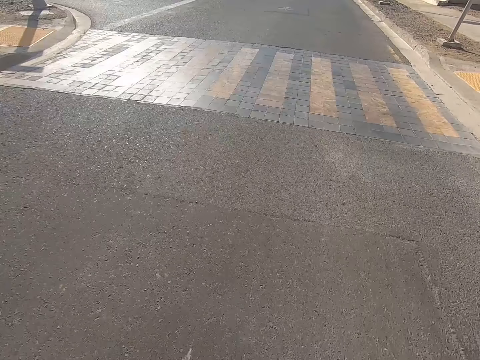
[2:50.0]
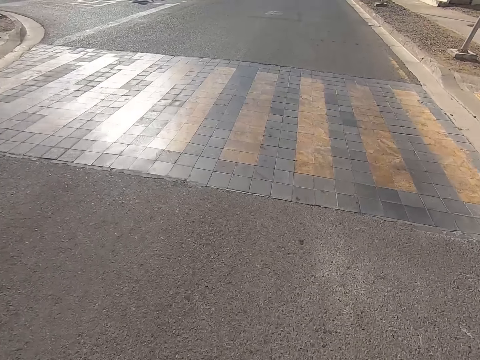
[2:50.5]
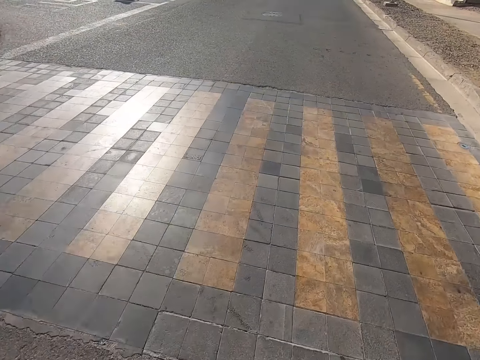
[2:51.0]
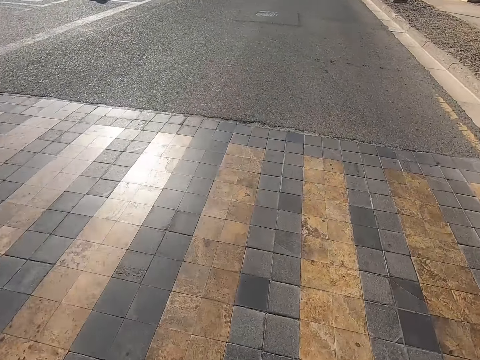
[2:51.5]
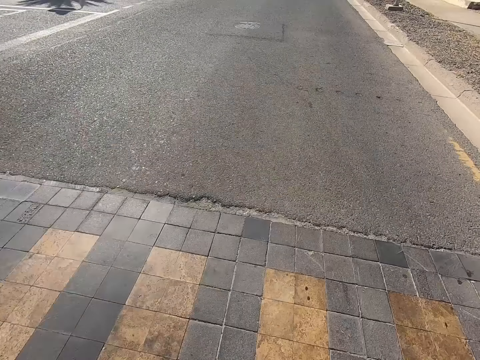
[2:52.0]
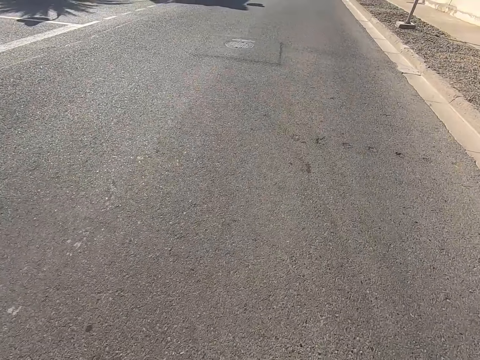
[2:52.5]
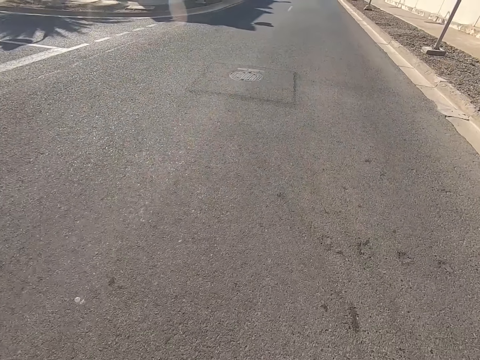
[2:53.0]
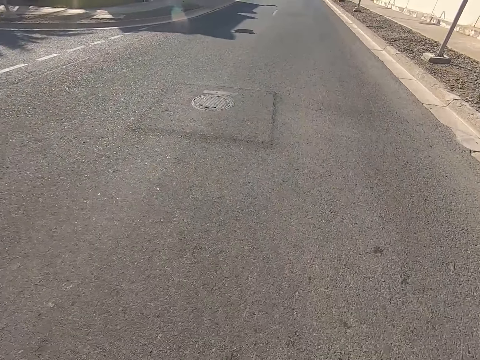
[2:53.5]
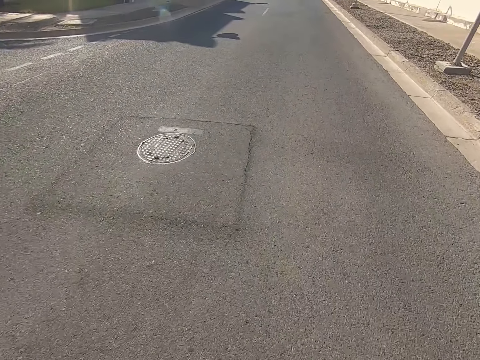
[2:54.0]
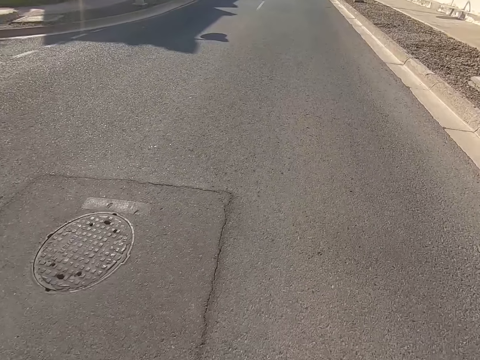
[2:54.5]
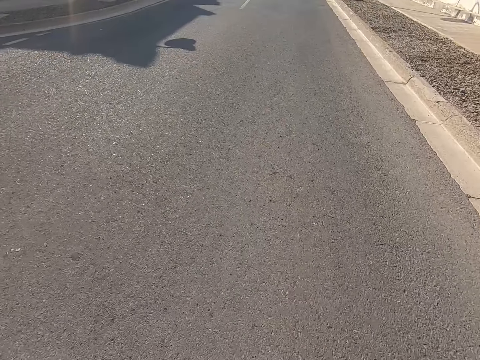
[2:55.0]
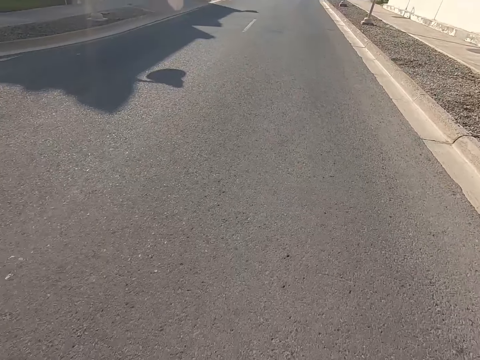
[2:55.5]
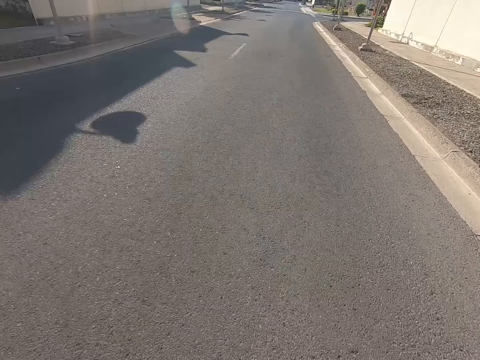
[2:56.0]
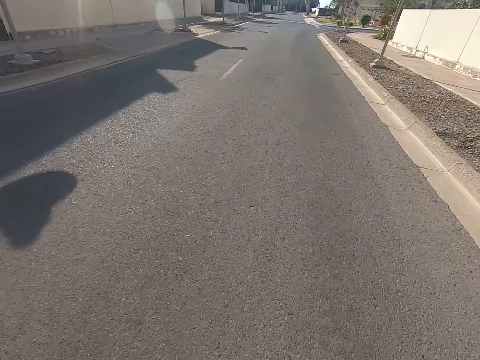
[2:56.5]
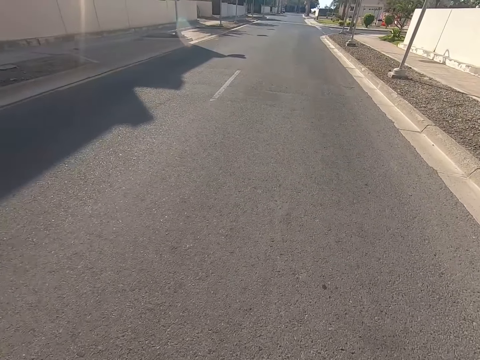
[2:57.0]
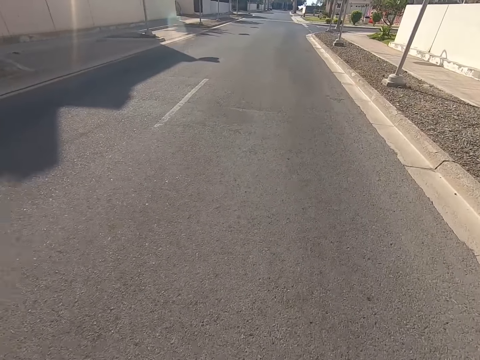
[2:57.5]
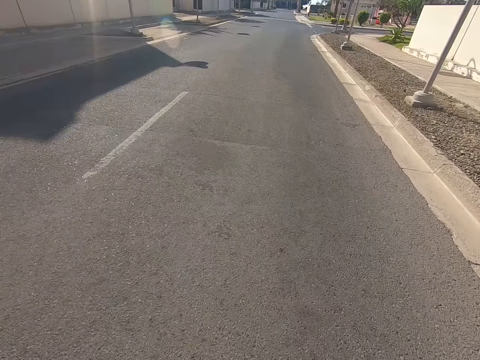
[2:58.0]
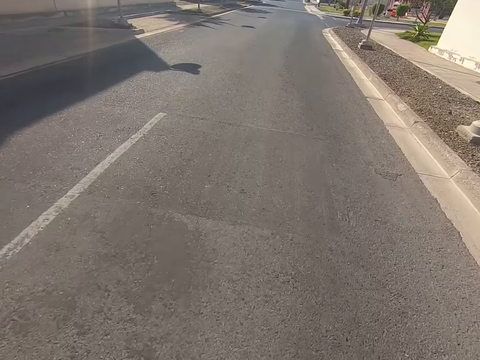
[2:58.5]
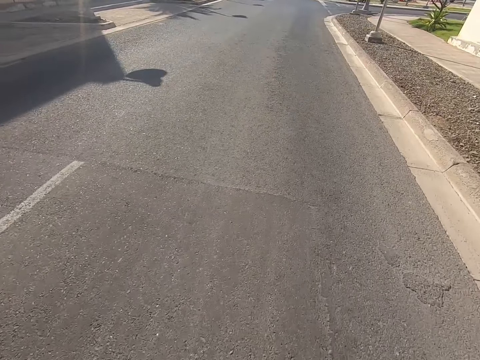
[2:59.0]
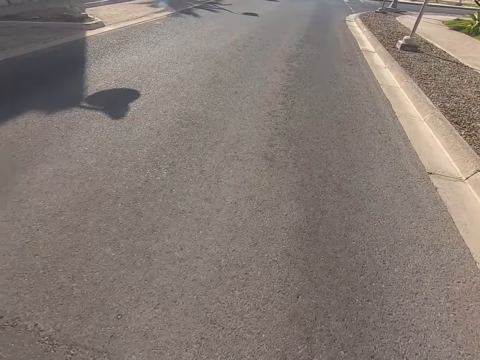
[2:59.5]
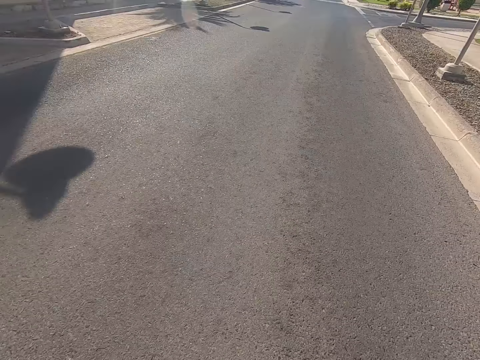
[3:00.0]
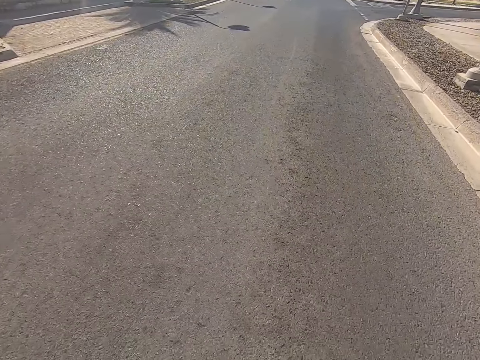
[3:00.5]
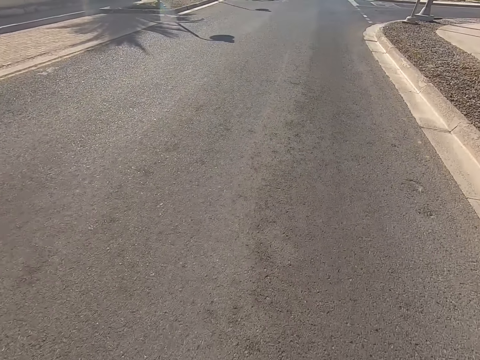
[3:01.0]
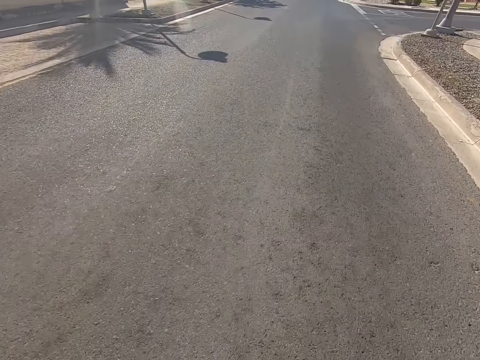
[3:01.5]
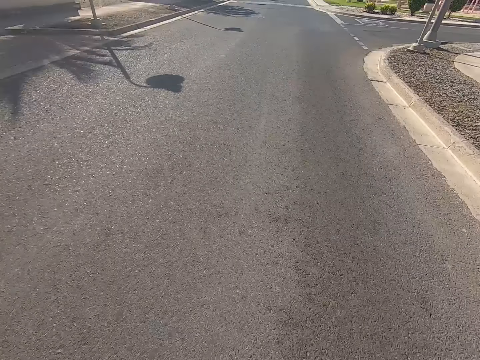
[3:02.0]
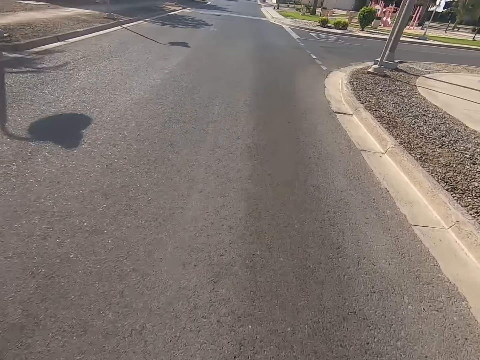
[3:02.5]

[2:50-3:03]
The camera wearer looks at the zebra crossing. They skate on the road.

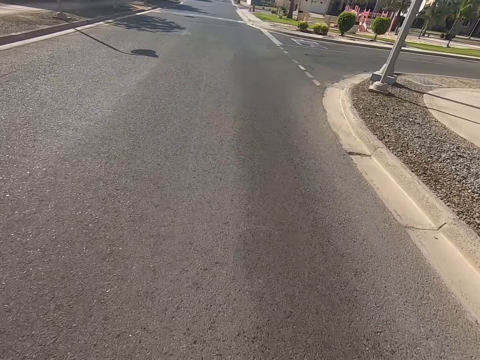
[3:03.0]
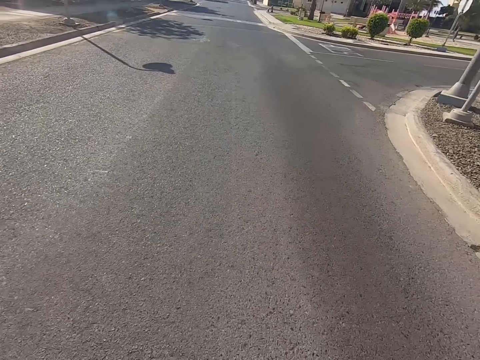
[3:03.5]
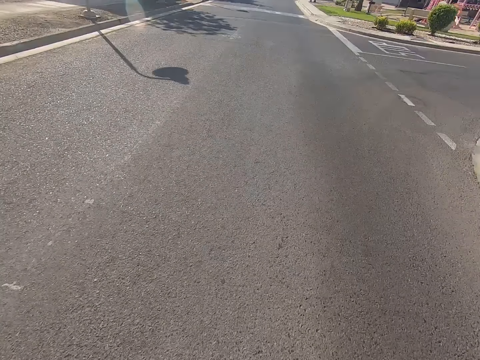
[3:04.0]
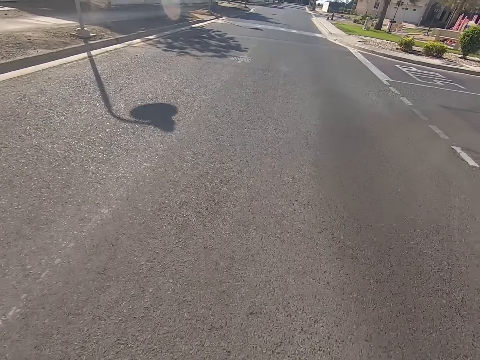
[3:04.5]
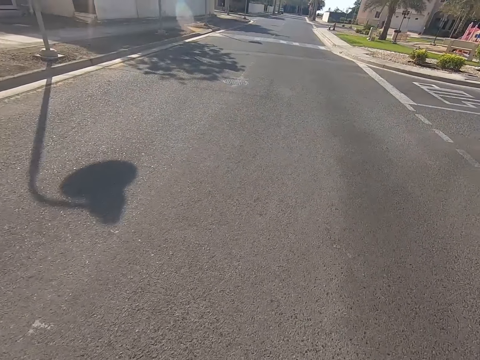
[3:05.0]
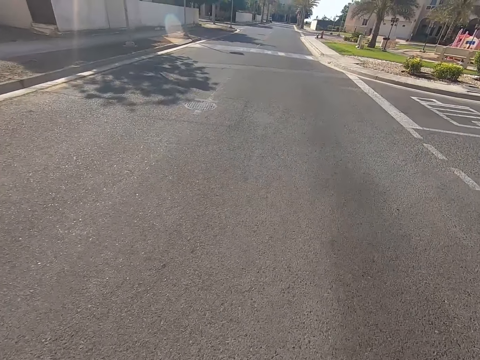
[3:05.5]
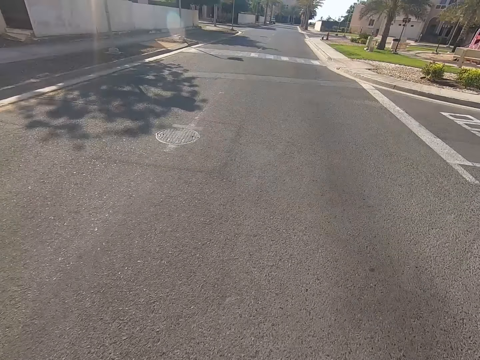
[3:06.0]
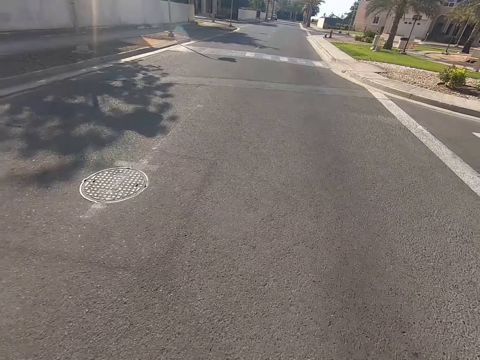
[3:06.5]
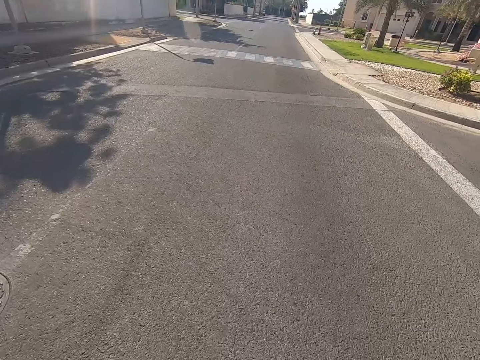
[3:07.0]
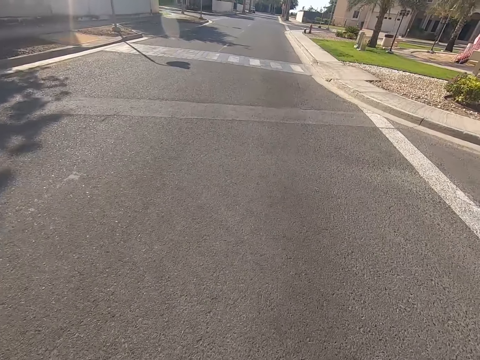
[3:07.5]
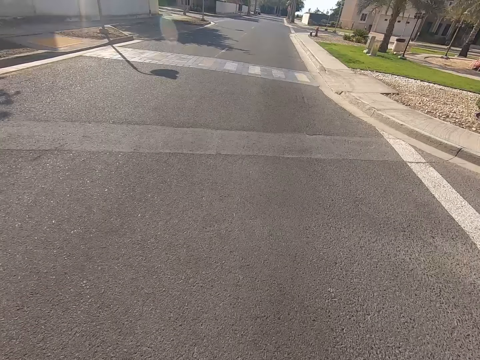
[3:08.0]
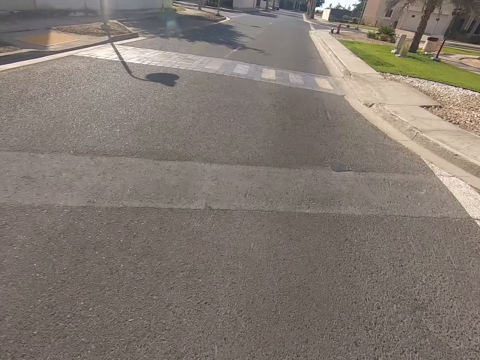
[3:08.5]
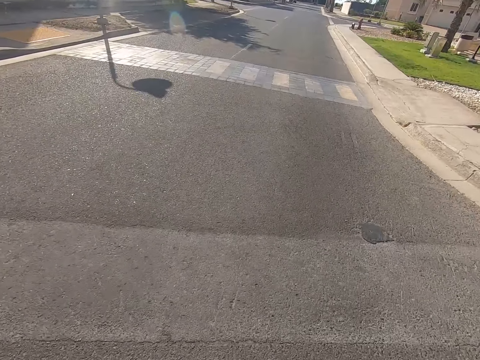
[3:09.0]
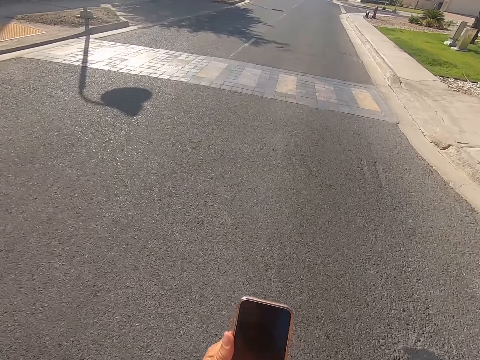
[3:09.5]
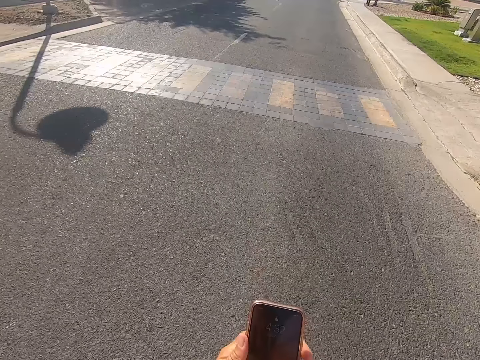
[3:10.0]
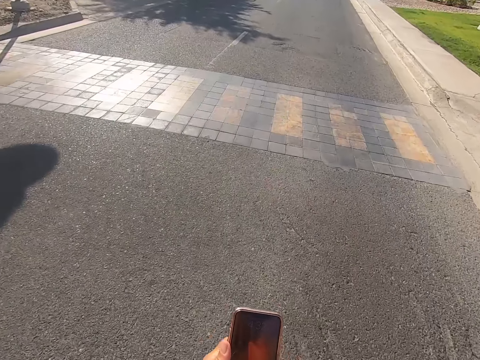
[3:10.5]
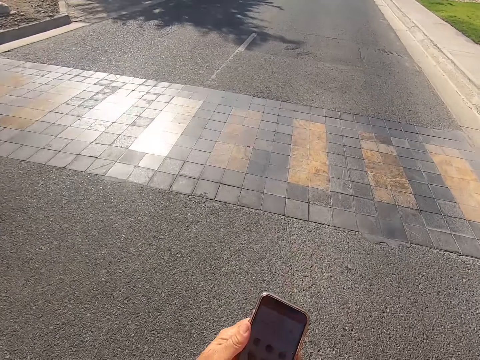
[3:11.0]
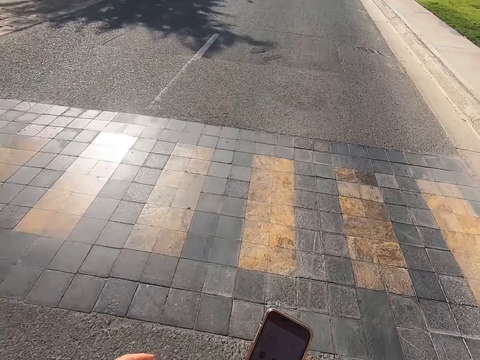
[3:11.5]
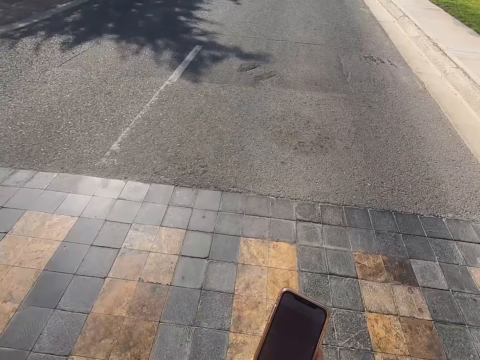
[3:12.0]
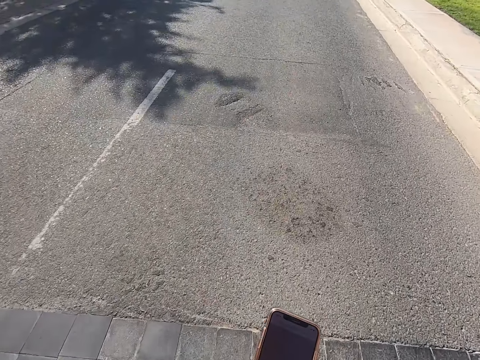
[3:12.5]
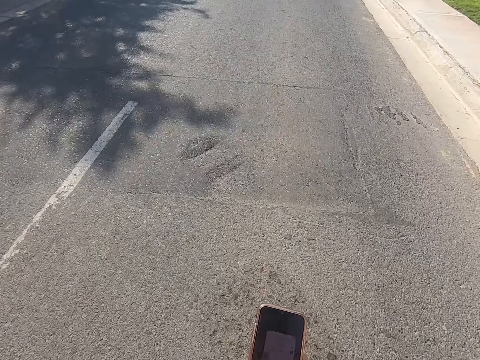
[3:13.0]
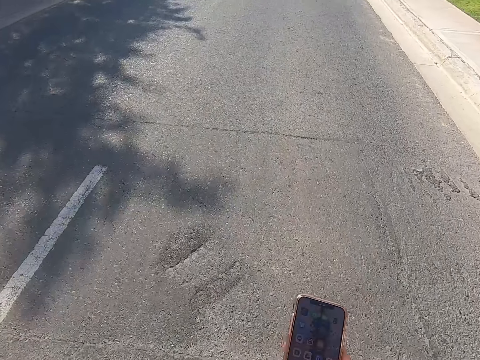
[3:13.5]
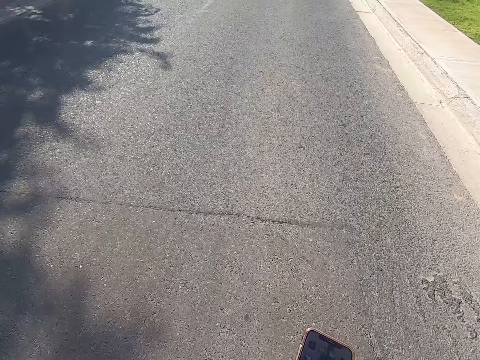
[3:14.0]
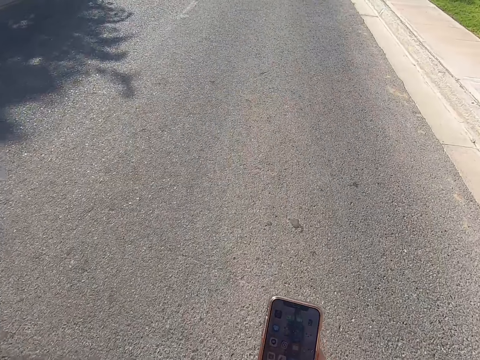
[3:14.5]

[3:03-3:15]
The camera wearer scrolls the phone. They hold the phone with the left hand. They place the phone in the right hand. They look at the phone.

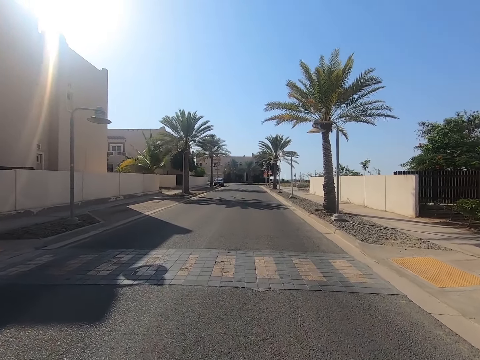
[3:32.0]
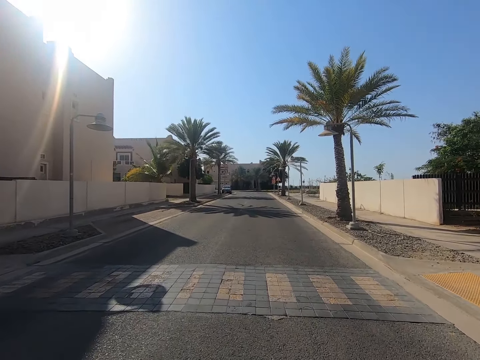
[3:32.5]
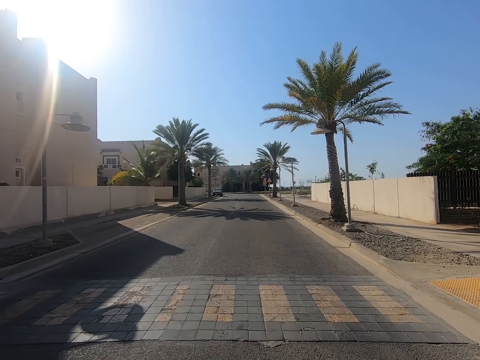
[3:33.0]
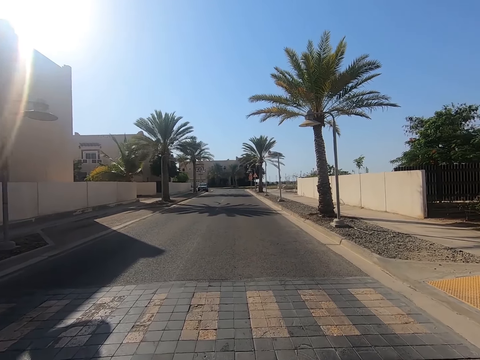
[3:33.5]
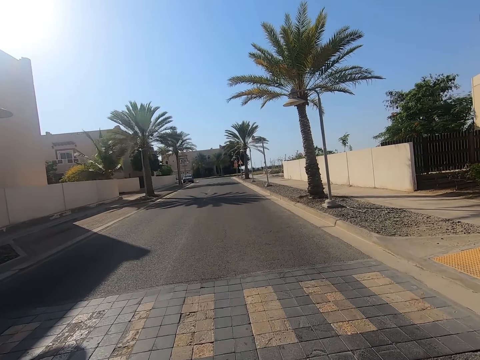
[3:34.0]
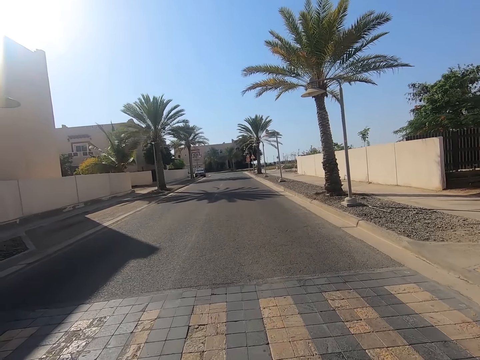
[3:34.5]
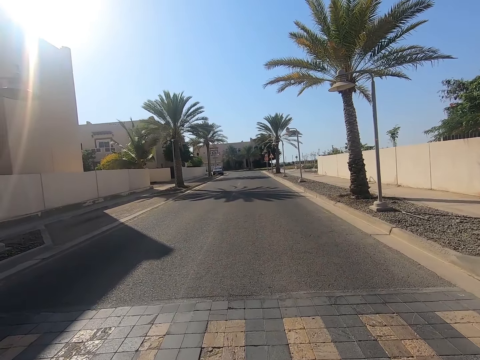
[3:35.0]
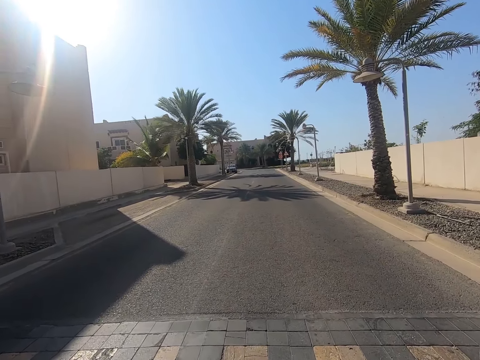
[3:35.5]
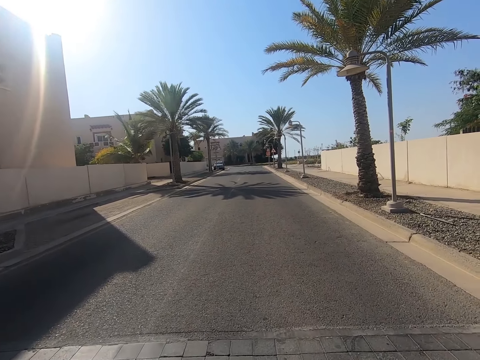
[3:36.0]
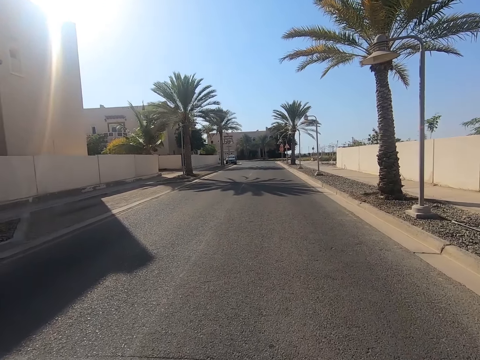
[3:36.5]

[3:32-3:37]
The camera wearer looks at the zebra crossing. They look at the palm trees on the roadside.
